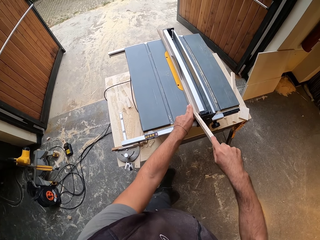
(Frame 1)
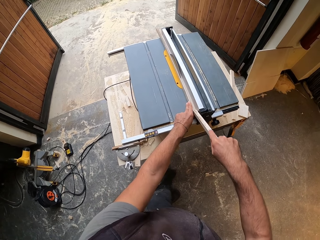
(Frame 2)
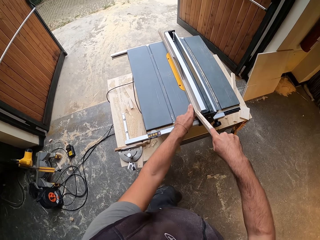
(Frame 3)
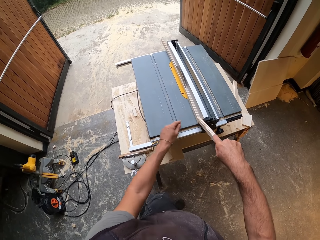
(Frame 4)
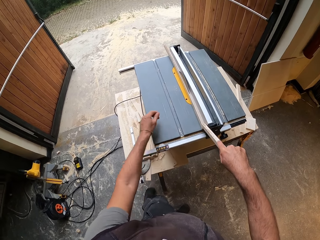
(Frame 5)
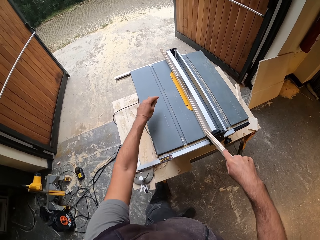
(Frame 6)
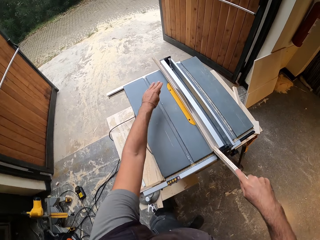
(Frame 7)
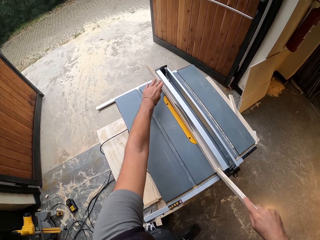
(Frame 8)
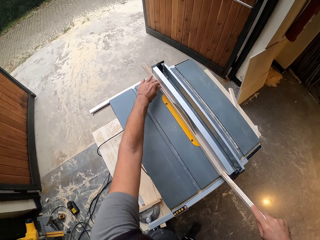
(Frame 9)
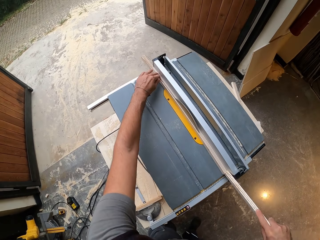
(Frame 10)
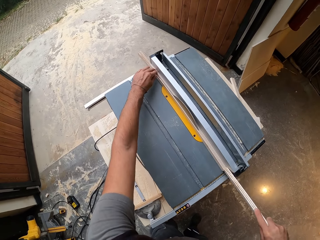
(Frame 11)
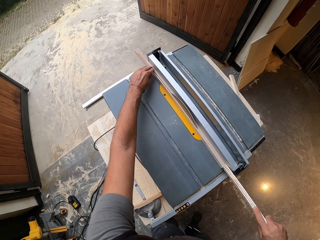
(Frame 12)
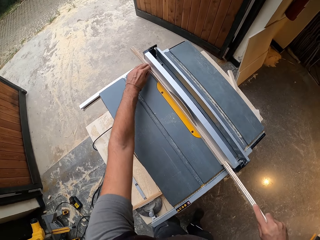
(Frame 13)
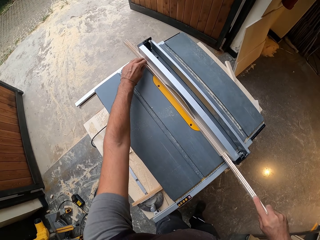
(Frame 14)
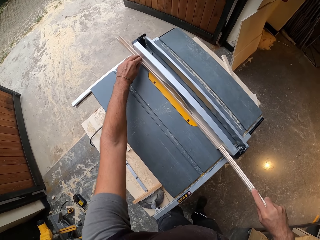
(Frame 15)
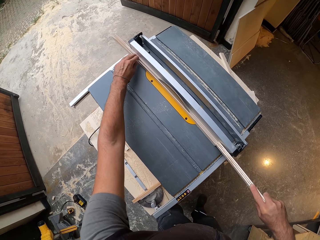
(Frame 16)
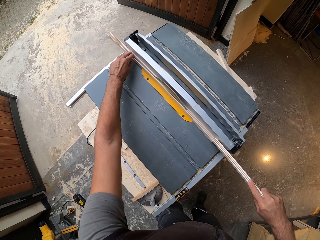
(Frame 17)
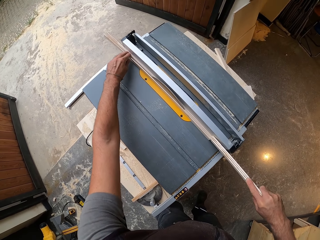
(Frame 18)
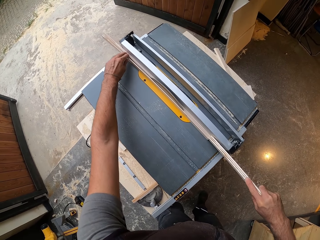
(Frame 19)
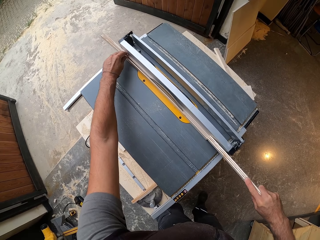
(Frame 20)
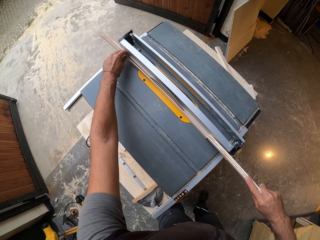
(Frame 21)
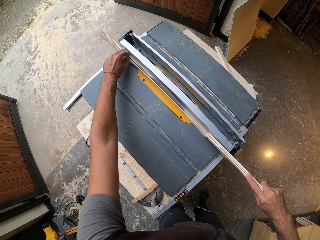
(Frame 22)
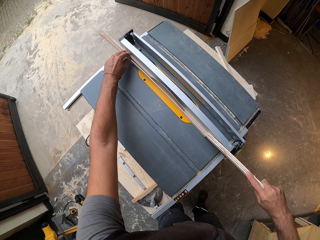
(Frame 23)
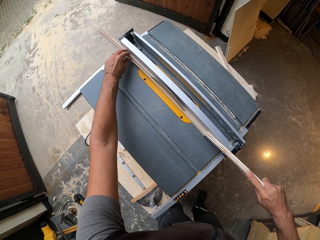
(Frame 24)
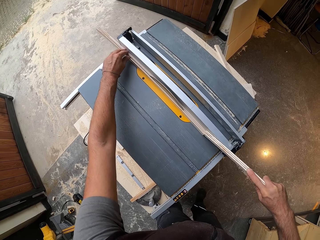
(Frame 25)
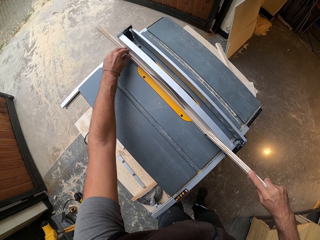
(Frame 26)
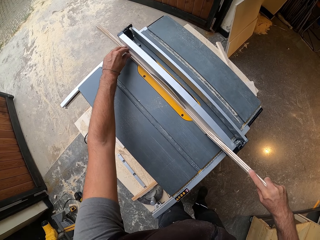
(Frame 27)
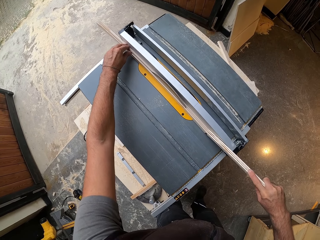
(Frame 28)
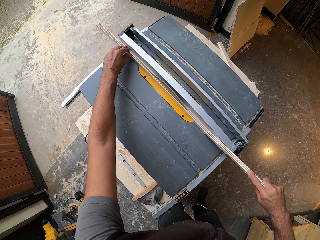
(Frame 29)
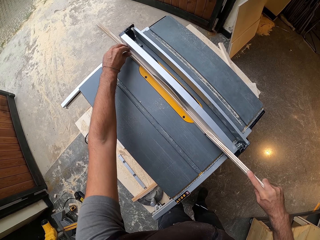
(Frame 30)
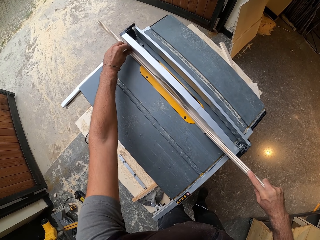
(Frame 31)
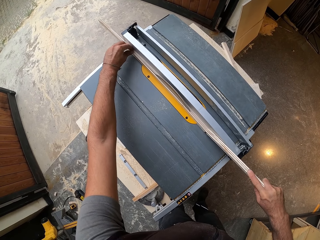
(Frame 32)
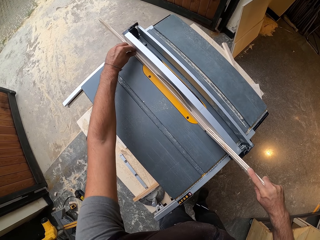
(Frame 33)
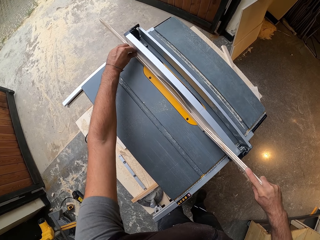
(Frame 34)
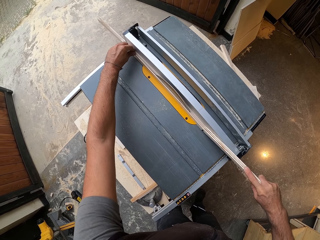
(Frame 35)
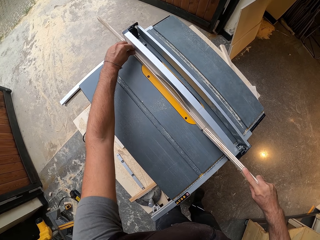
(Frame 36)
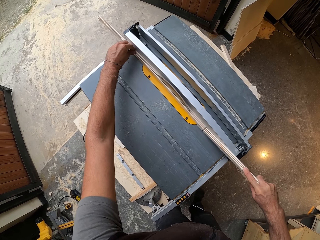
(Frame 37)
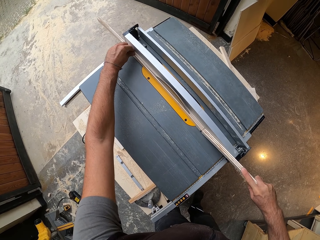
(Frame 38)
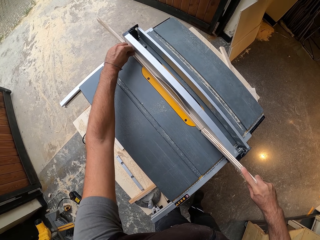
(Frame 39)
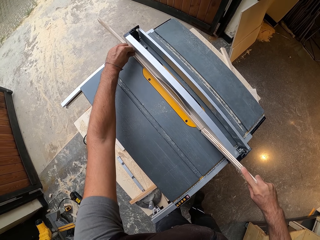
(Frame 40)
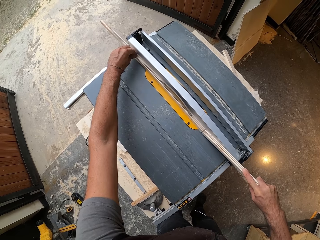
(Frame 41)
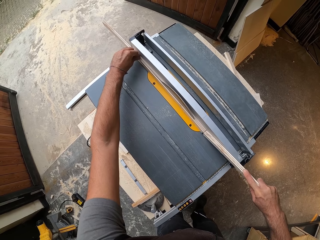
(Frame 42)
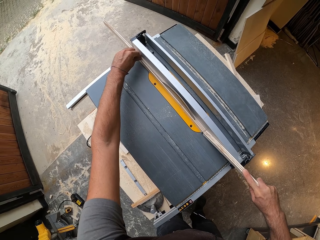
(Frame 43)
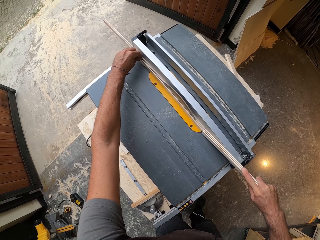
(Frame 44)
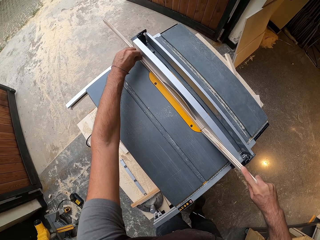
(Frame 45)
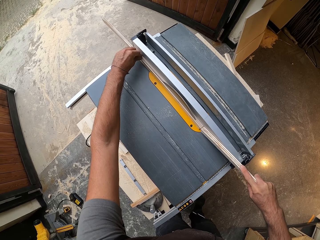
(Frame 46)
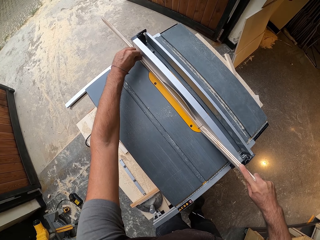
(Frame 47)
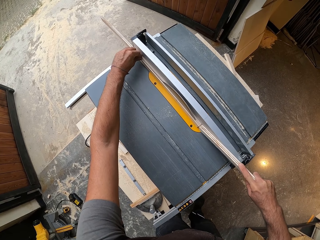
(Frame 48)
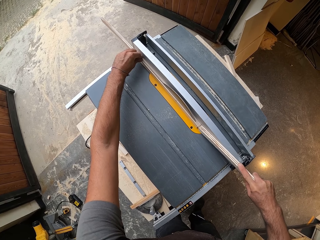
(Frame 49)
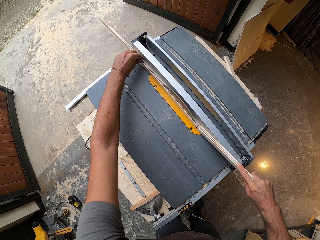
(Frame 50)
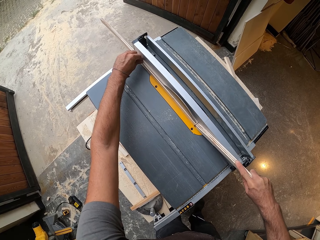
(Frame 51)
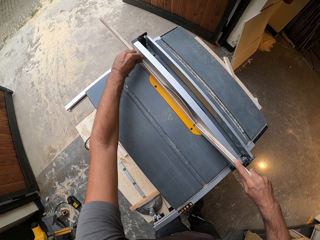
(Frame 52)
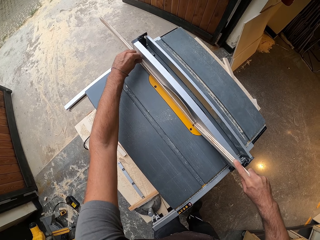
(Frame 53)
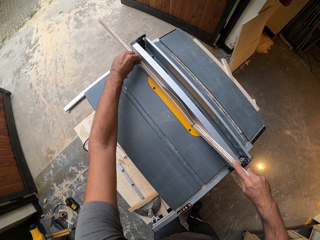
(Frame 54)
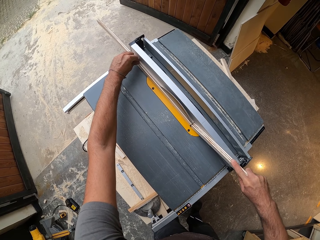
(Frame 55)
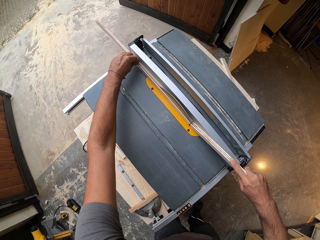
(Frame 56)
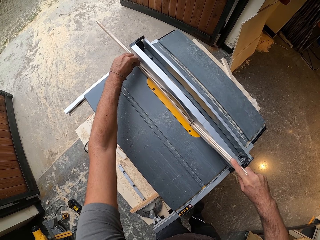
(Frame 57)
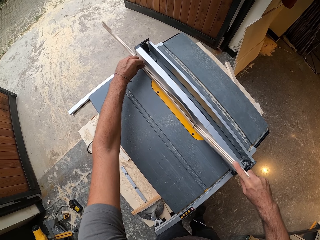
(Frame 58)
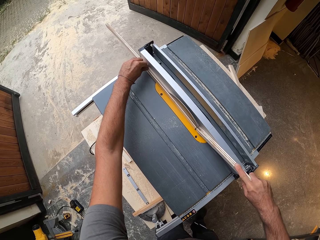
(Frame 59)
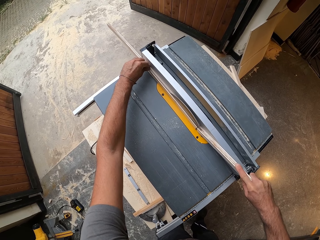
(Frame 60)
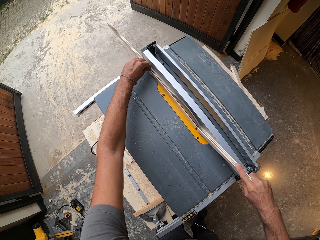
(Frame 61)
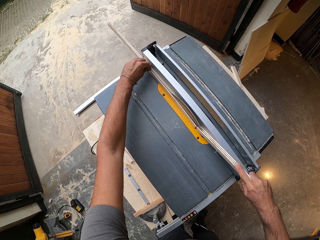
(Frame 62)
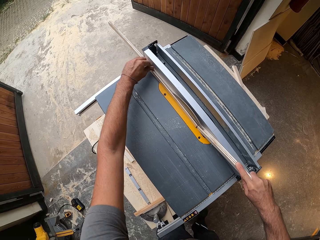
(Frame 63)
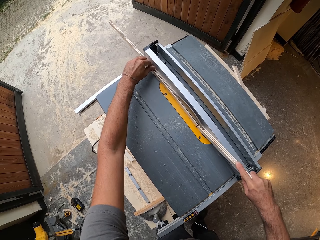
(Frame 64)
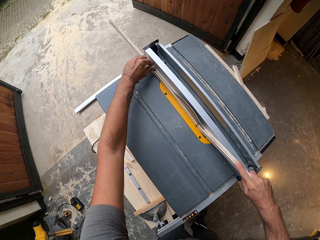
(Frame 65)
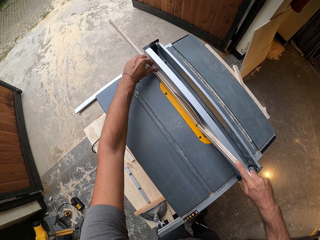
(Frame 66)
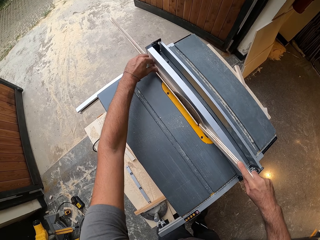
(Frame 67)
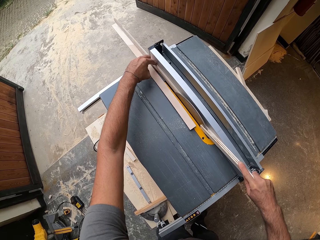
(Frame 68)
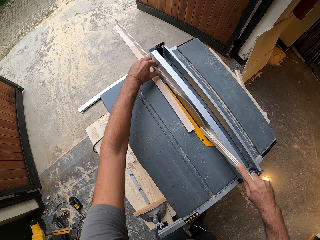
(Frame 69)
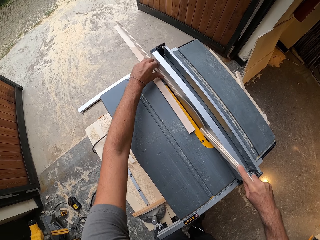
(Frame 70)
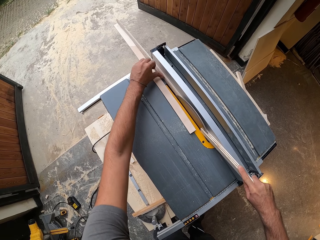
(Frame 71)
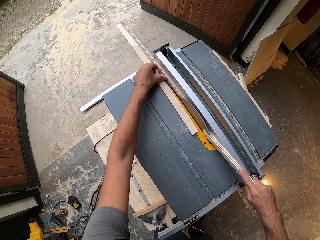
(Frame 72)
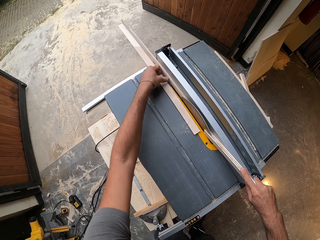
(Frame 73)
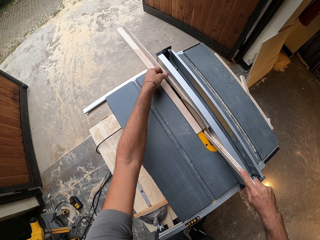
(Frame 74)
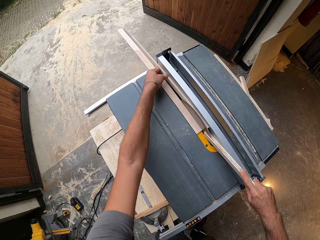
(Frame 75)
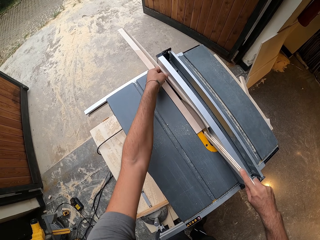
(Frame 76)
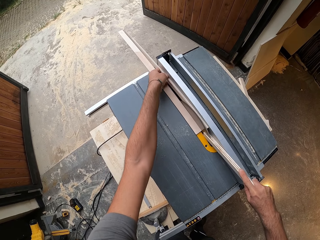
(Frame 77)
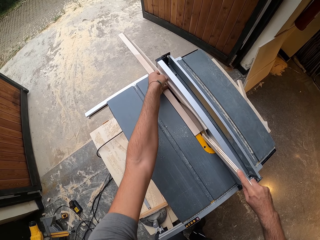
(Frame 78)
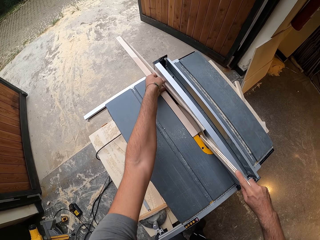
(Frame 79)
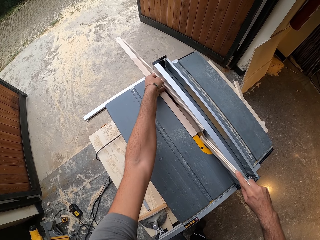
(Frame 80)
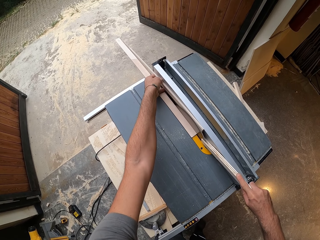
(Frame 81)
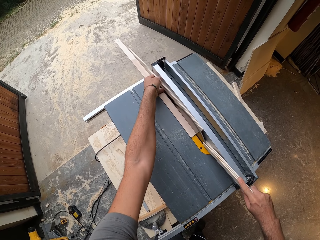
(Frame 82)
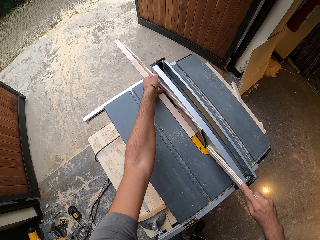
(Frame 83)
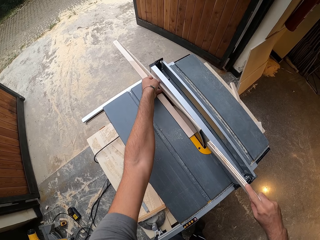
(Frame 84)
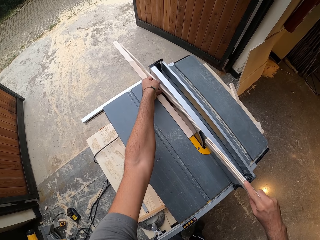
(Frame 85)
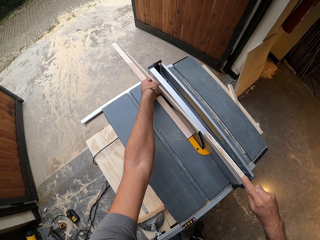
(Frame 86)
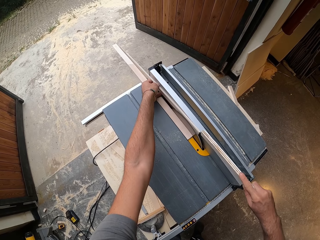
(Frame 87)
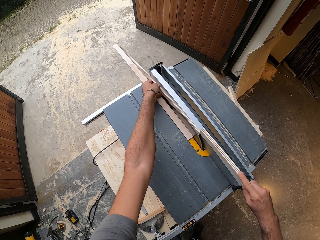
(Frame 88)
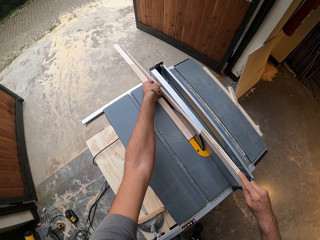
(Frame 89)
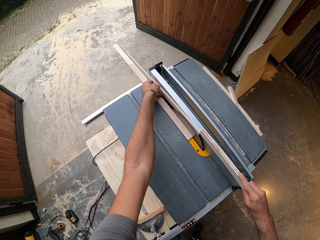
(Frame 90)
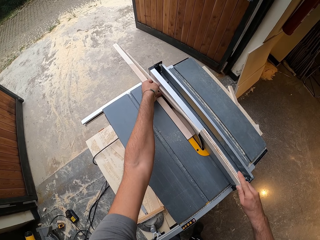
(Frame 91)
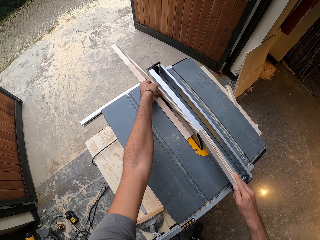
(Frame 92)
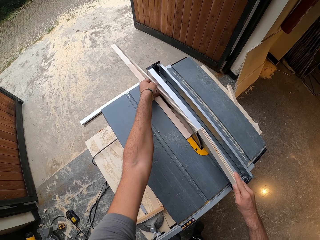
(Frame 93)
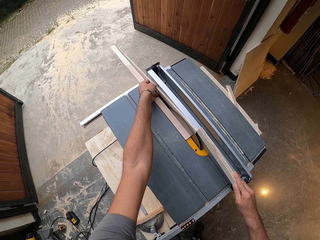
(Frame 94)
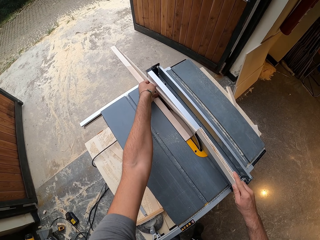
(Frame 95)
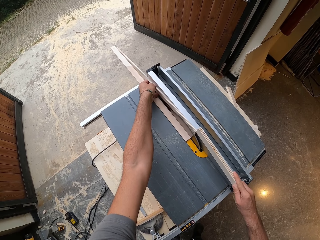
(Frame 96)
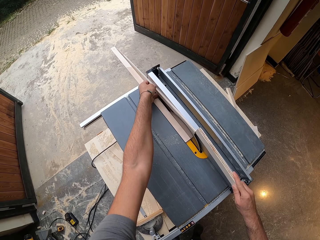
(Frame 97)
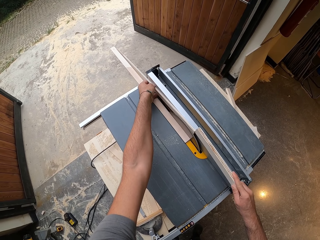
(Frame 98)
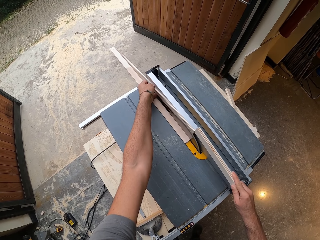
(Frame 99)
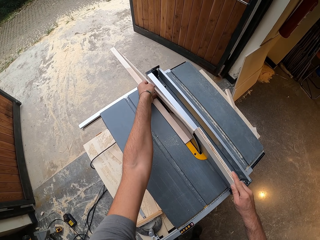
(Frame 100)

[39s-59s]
The camera wearer holds the wood with his left hand. He pushes the wood on the saw on the other end. He splits the wood in his right hand on the splitter. He pushes the wood on the splitter with the wood in his right hand.

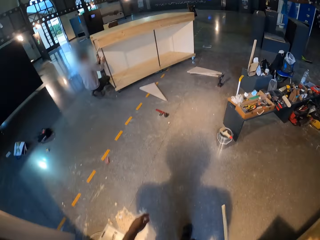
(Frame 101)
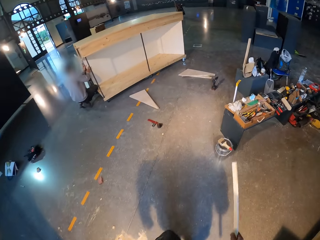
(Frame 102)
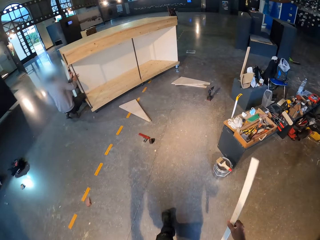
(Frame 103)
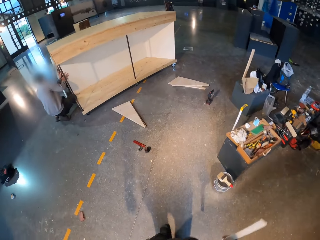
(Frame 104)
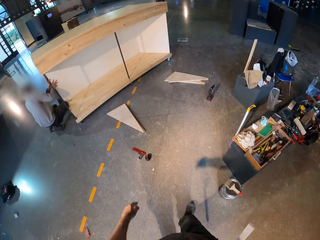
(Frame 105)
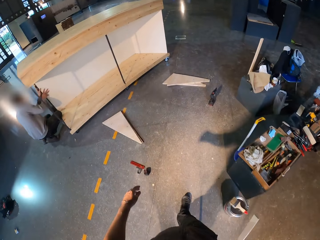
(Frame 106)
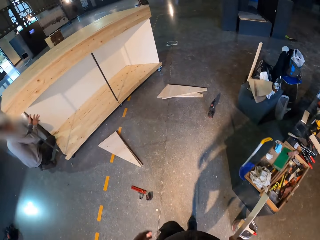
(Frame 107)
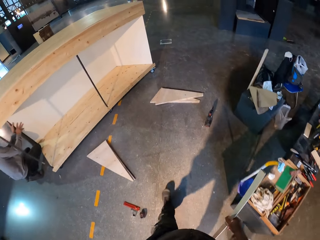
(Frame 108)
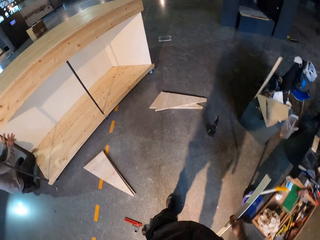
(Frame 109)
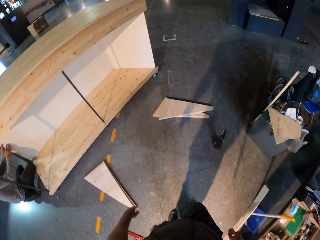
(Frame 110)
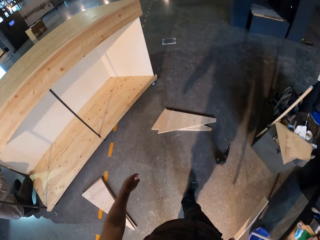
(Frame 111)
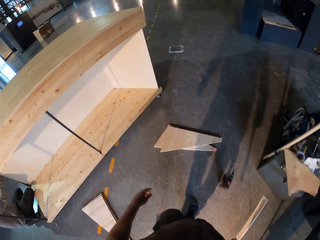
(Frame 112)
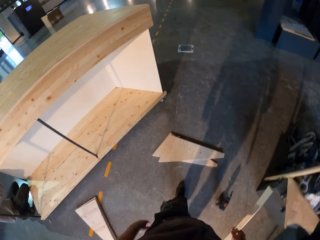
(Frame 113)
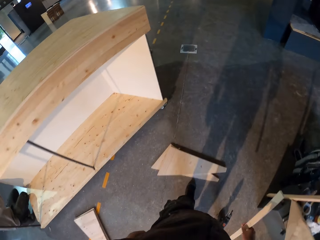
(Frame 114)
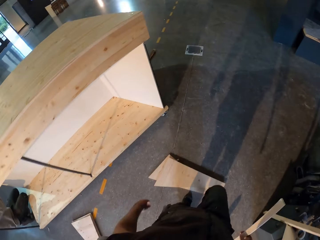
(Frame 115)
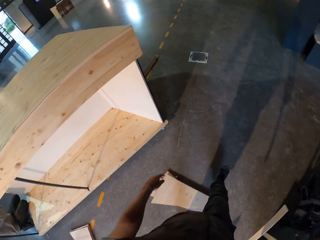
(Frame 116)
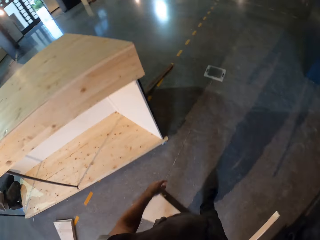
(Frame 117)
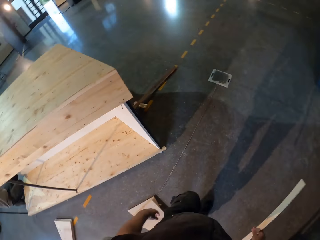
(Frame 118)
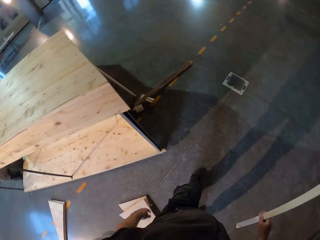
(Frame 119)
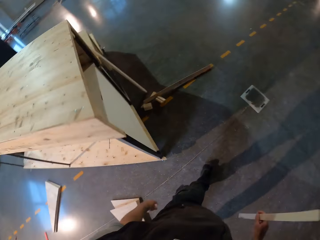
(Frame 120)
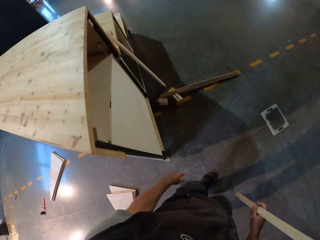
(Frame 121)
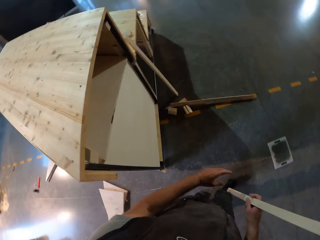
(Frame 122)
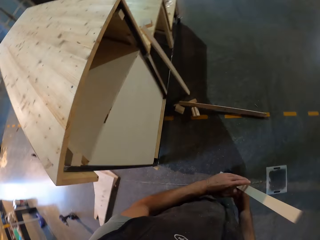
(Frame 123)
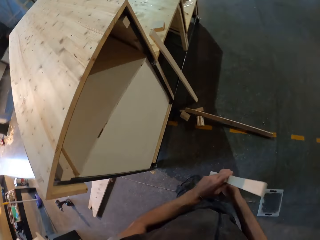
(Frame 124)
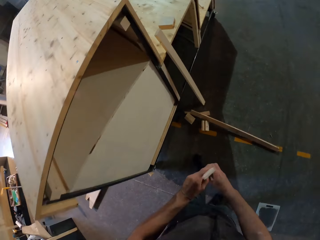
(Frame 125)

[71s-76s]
A man bends on a wood stand in the workshop.
